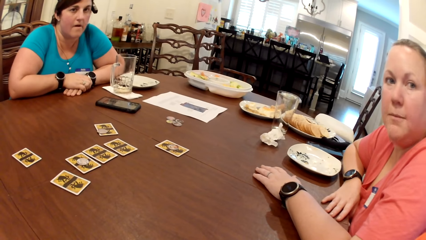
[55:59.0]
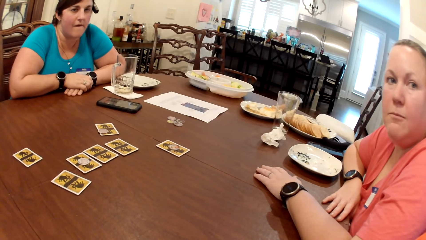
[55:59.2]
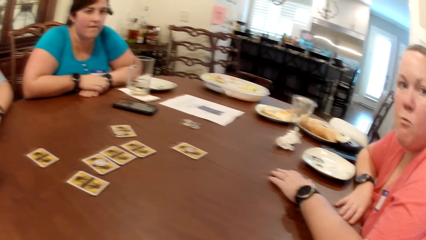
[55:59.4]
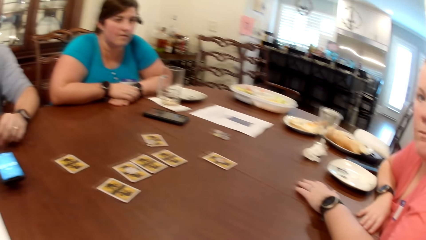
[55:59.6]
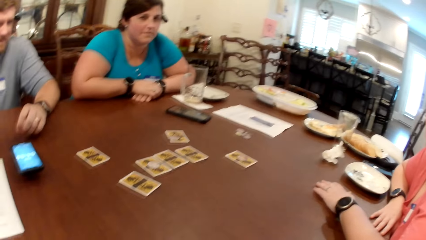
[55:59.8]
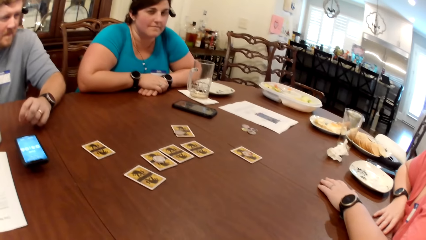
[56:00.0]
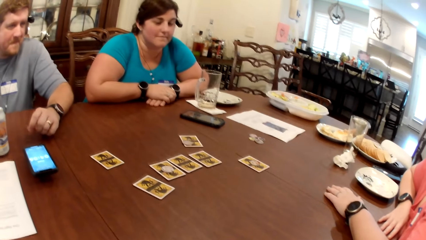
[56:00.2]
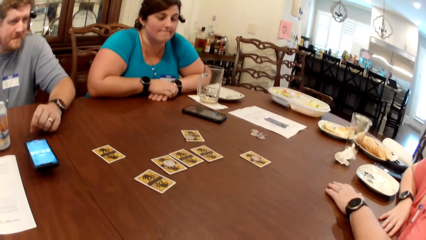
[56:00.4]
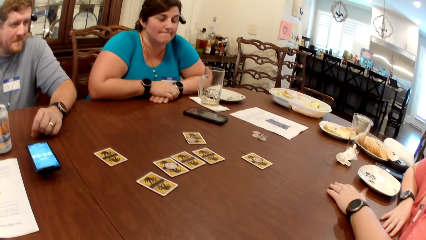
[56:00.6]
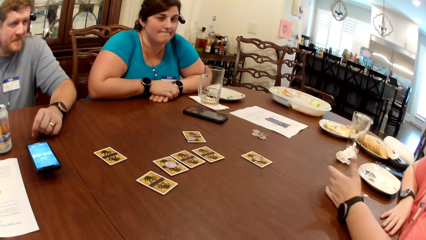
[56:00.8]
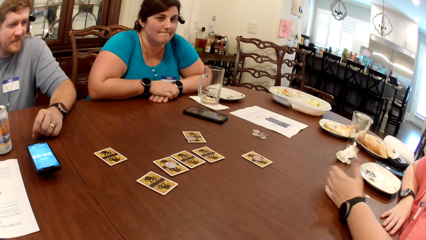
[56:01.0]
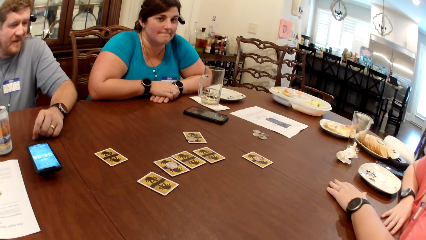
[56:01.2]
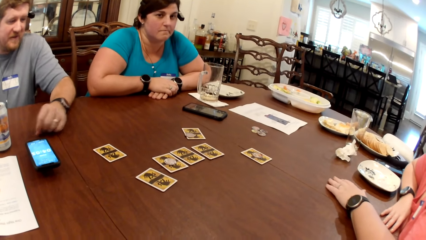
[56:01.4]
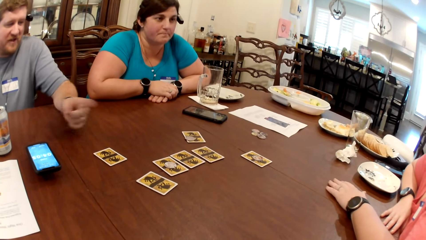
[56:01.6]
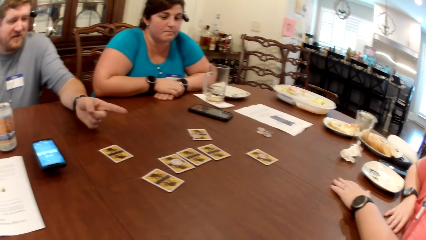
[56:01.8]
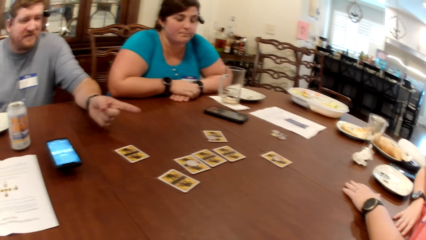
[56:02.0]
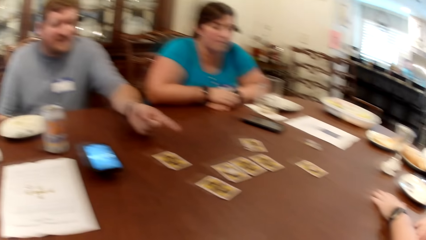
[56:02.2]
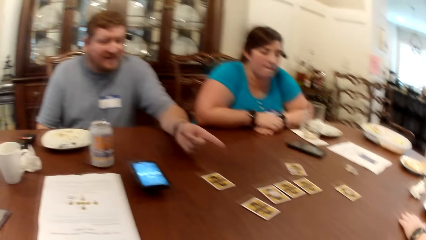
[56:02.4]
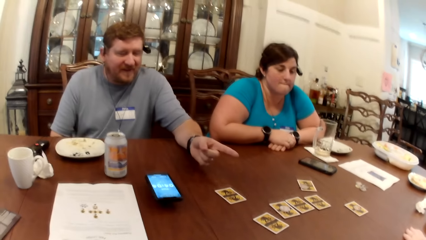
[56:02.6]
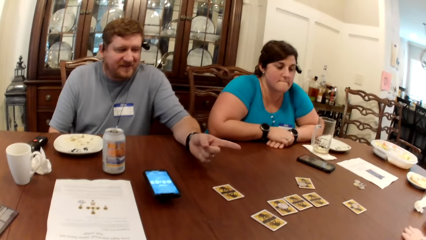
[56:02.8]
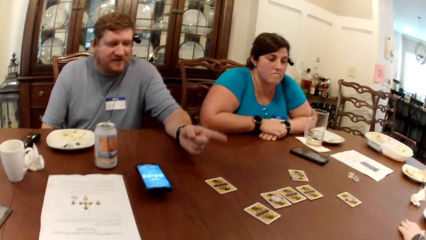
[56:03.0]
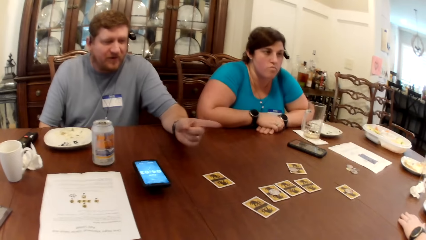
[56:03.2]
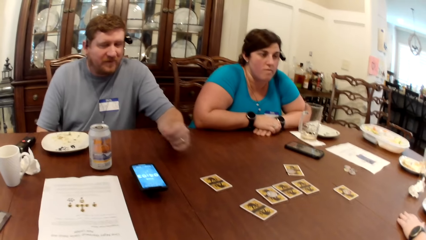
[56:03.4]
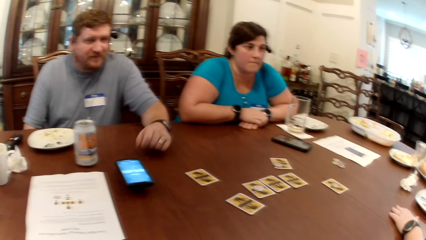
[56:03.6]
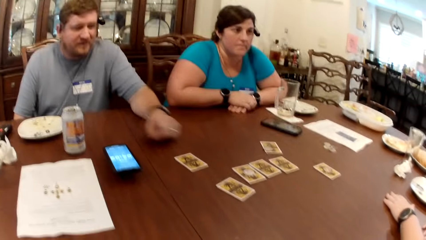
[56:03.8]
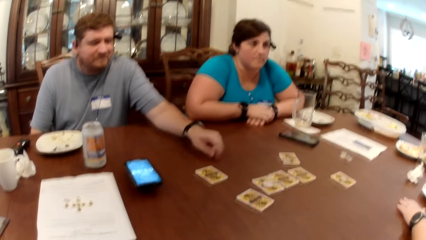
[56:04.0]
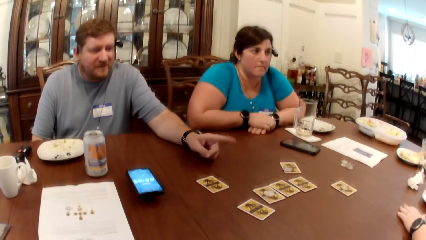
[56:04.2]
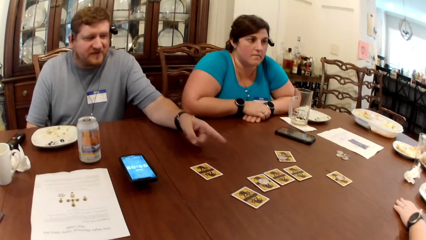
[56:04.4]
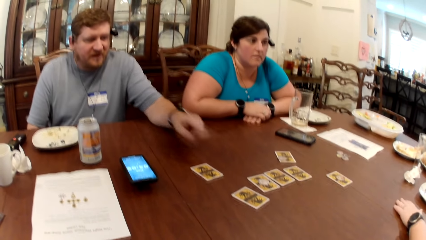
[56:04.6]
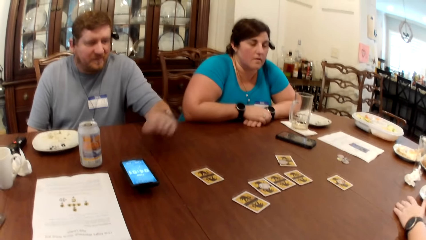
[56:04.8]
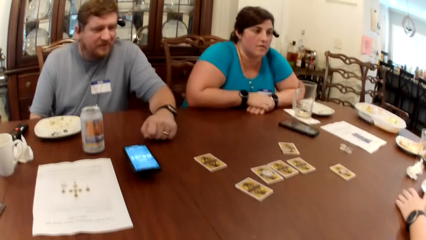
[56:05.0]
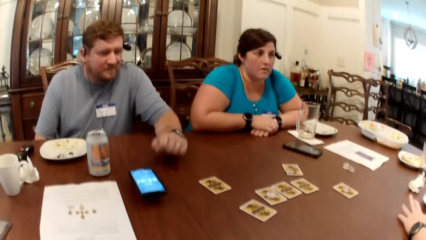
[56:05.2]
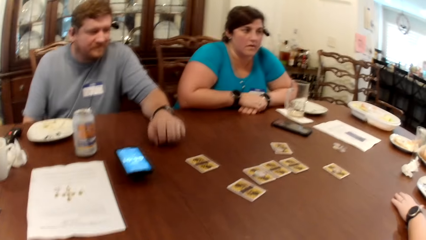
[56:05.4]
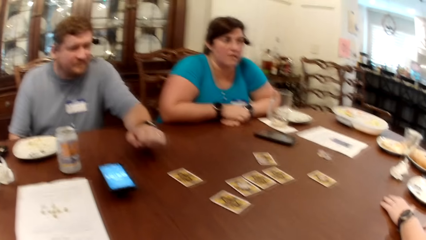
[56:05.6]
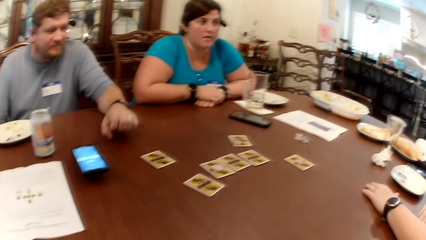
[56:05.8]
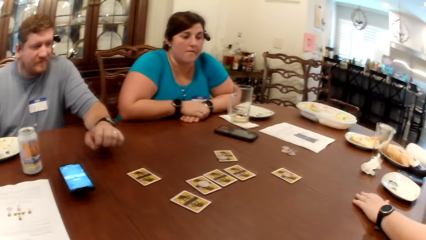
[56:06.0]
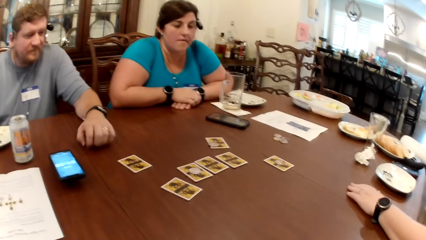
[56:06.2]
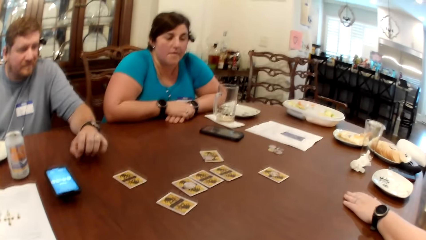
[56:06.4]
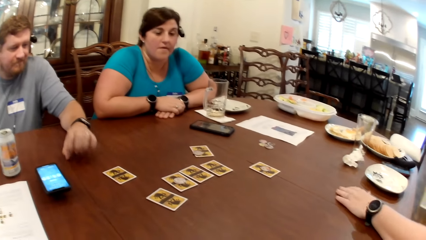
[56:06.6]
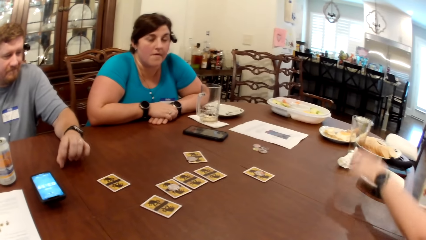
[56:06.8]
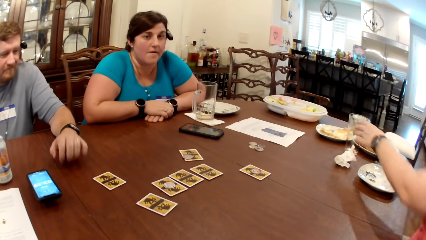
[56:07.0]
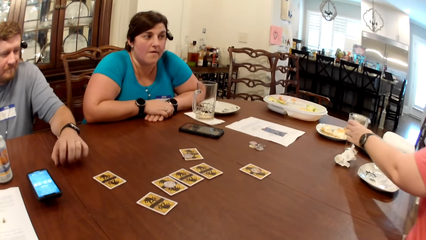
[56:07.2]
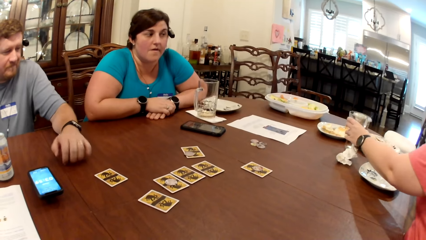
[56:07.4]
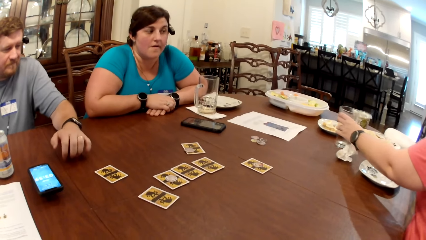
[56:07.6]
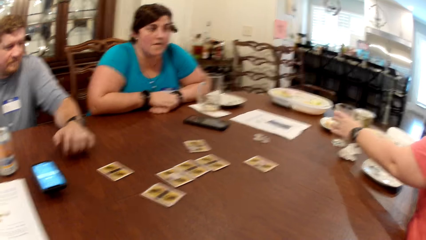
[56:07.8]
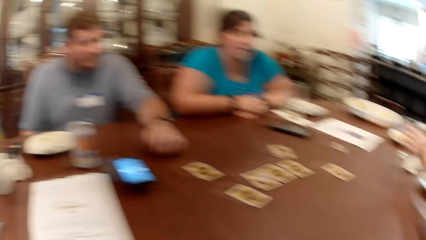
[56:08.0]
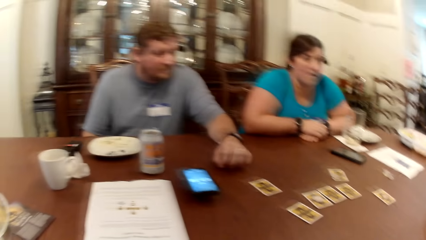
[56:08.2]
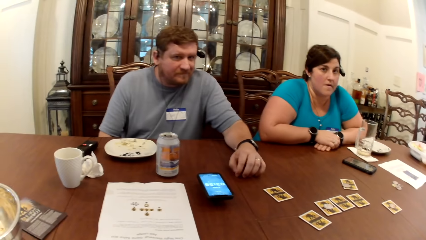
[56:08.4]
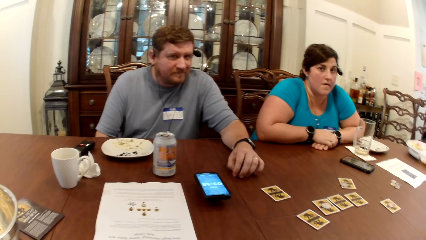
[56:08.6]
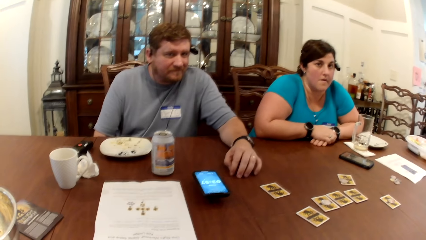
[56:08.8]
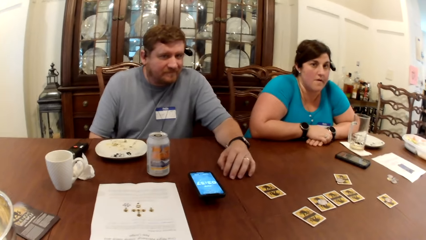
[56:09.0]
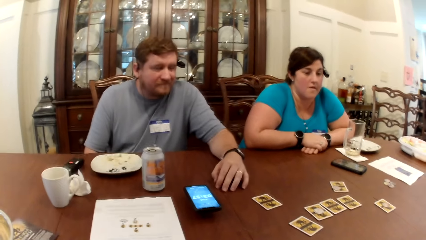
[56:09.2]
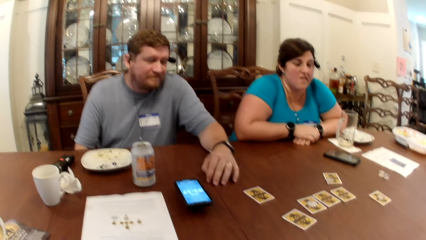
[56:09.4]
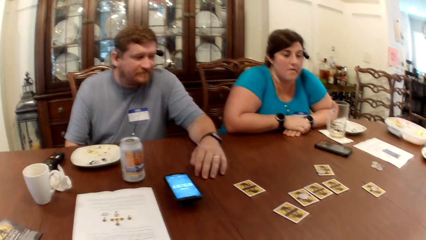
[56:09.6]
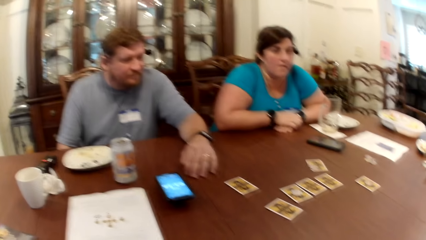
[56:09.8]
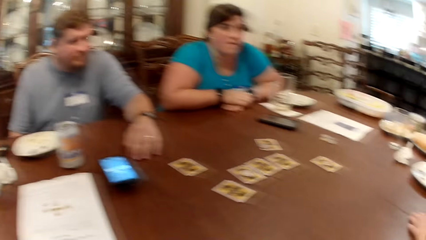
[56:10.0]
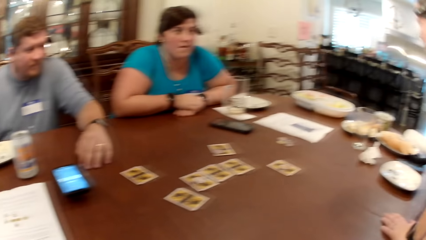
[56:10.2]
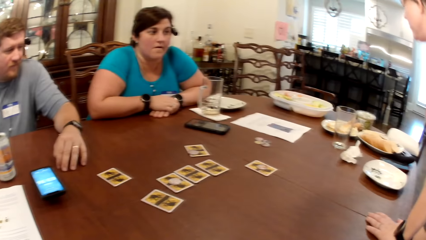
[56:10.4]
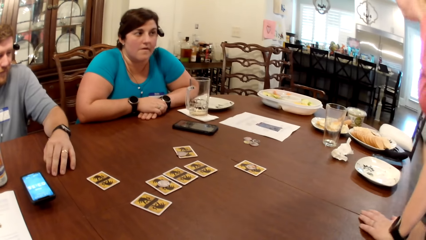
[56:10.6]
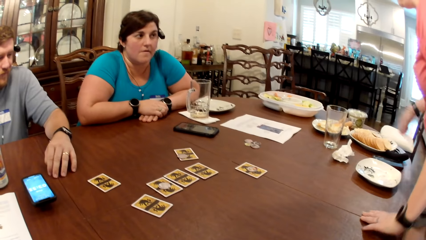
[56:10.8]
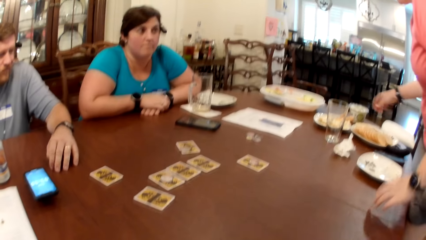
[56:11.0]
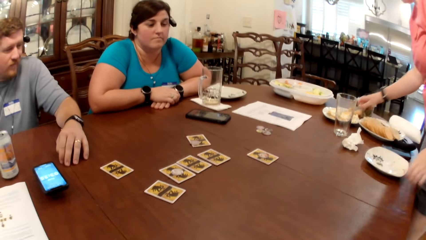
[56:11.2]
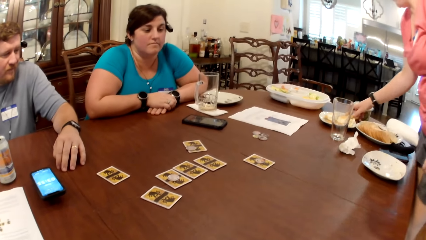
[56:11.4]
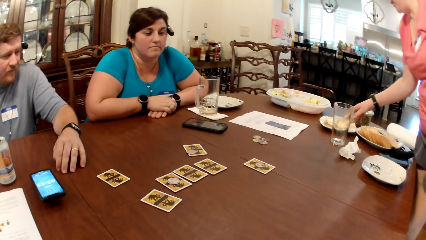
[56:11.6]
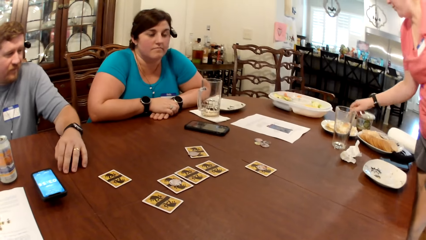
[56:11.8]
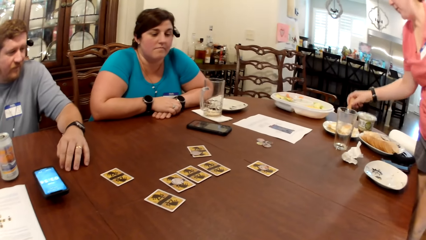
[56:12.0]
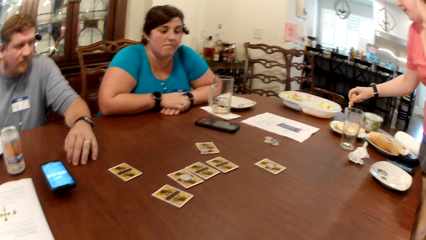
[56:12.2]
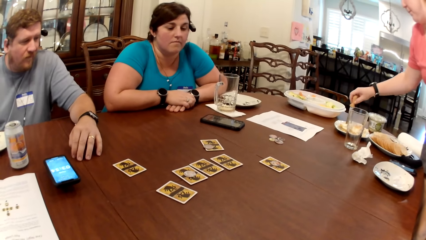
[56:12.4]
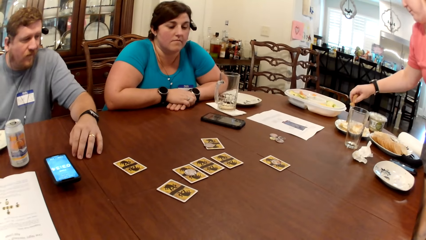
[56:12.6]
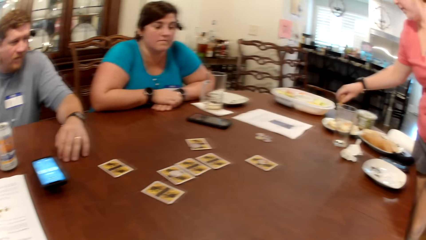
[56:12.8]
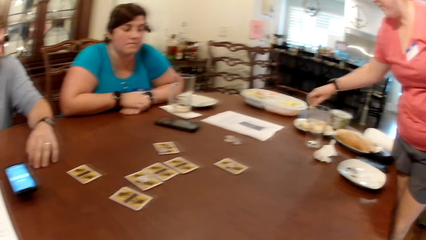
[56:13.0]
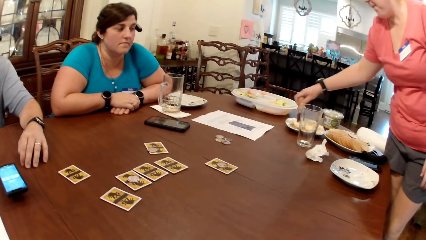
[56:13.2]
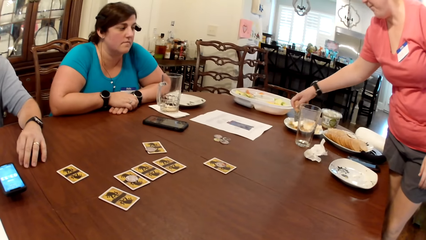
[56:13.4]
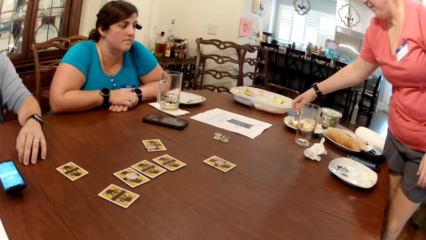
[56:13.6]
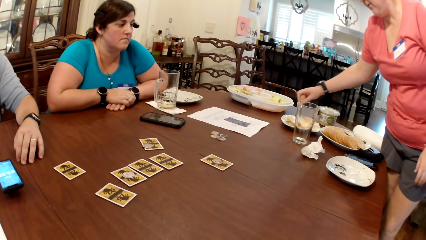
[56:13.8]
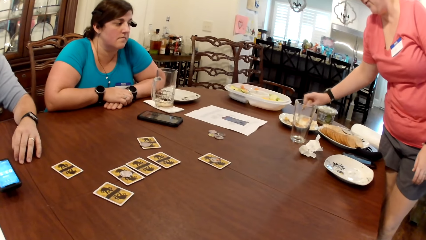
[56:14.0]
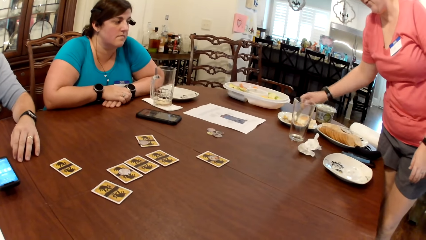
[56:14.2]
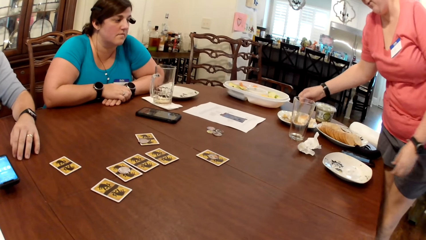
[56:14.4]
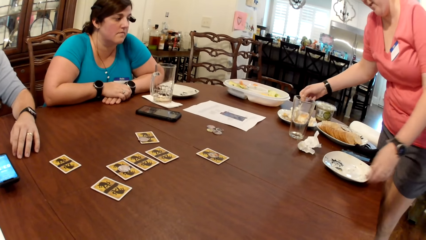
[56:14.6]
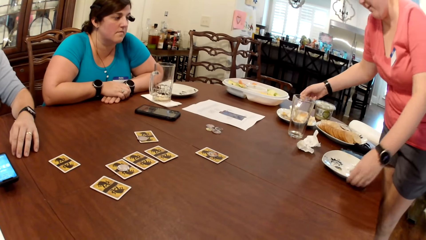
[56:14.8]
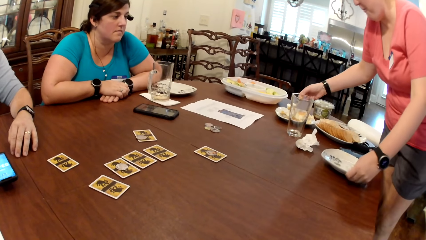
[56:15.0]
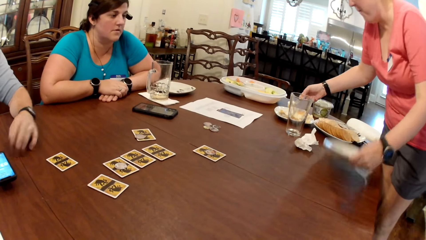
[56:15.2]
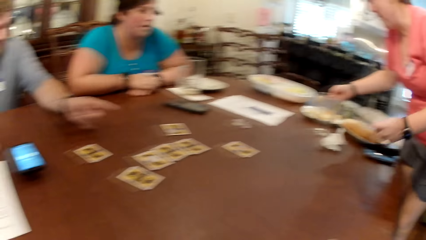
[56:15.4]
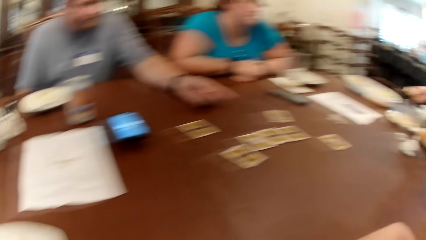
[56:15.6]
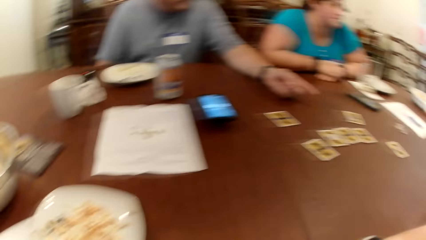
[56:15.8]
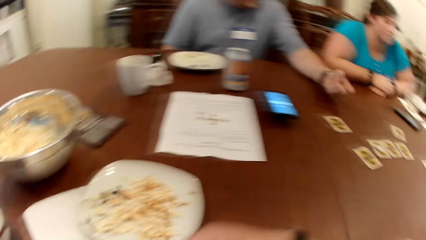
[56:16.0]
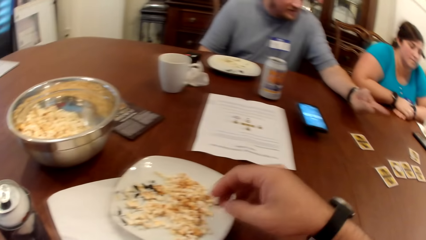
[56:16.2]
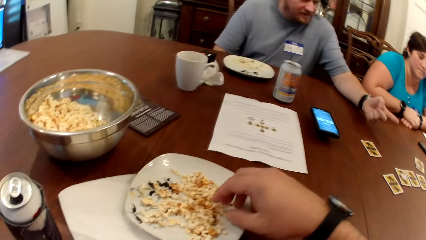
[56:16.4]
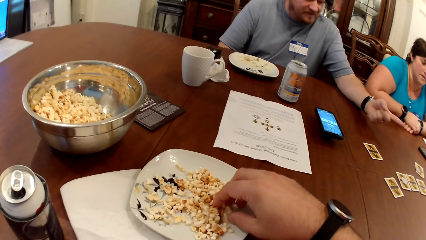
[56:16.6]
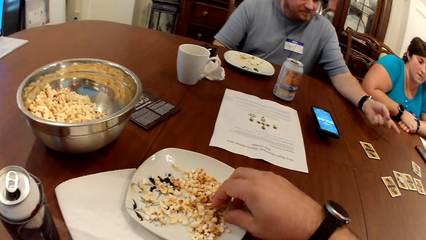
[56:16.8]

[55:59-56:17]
The woman moves a glass cup on the table with her left hand. The camera wearer picks something on top of the table. He converses. The woman picks a spoon from a plate of fruit with her right hand. The woman picks bread in the plate. The camera wearer picks the plate on top of the table. The woman picks the plate on the table with her left hand. The camera wearer converses. He eats popcorn from the plate of popcorn on the table with his right hand.
